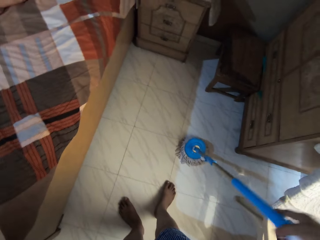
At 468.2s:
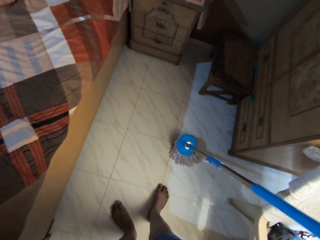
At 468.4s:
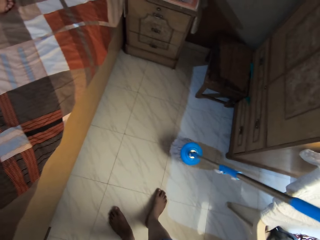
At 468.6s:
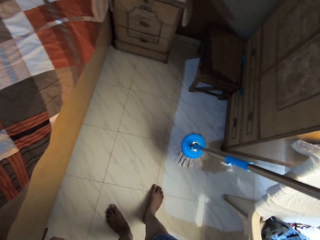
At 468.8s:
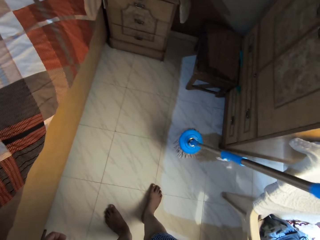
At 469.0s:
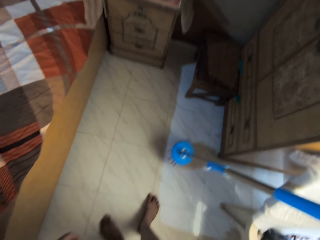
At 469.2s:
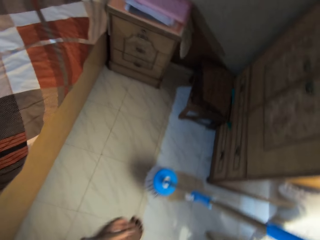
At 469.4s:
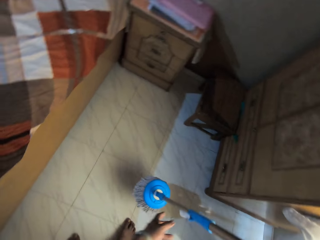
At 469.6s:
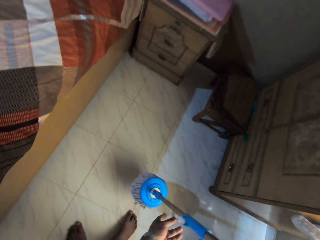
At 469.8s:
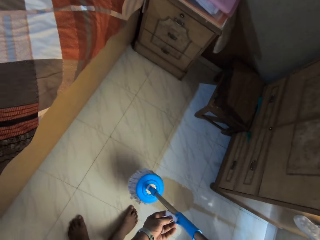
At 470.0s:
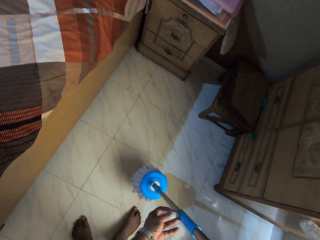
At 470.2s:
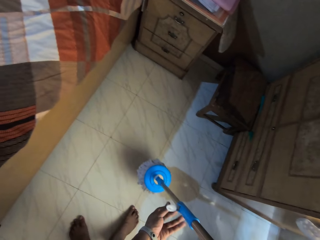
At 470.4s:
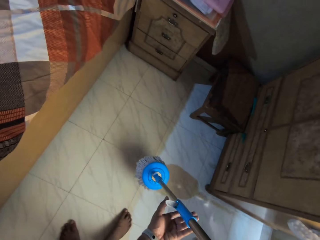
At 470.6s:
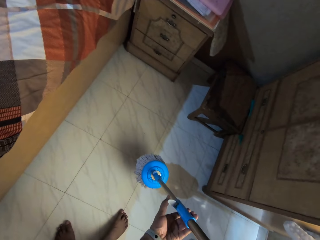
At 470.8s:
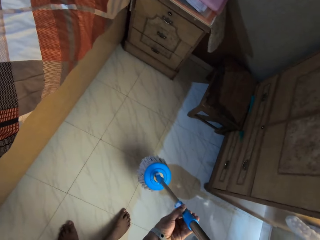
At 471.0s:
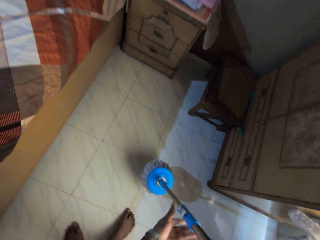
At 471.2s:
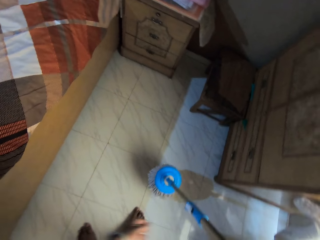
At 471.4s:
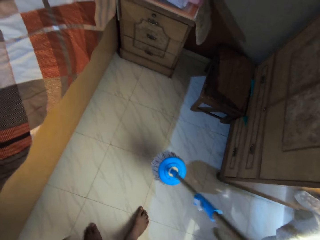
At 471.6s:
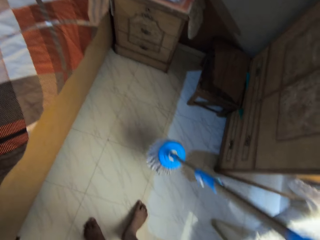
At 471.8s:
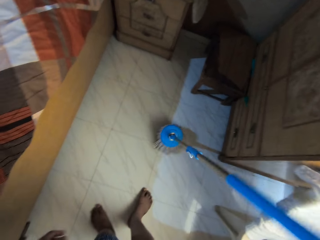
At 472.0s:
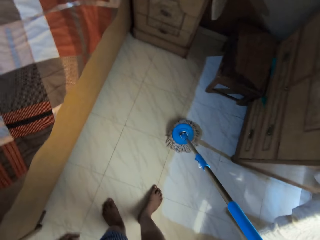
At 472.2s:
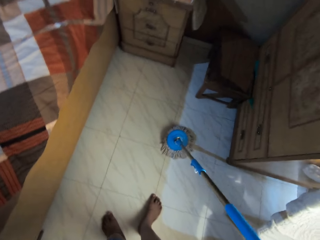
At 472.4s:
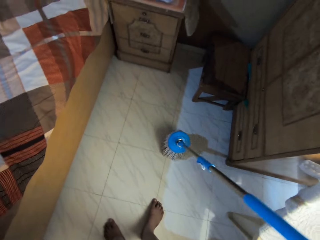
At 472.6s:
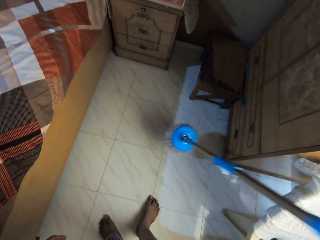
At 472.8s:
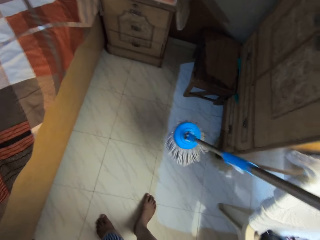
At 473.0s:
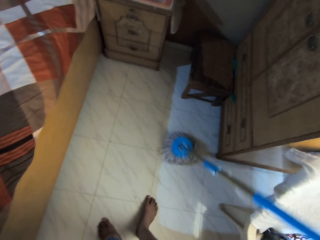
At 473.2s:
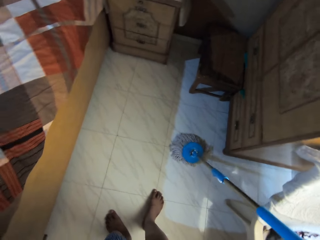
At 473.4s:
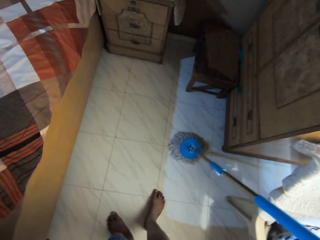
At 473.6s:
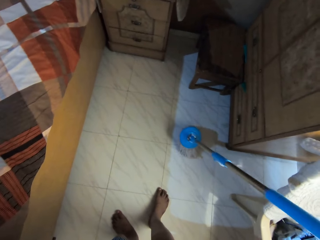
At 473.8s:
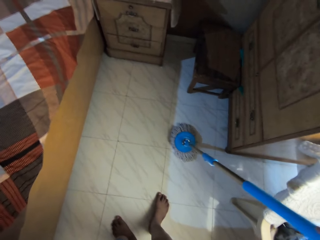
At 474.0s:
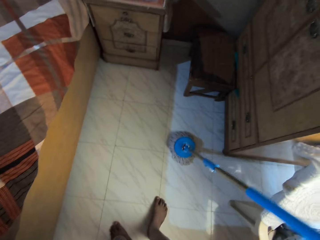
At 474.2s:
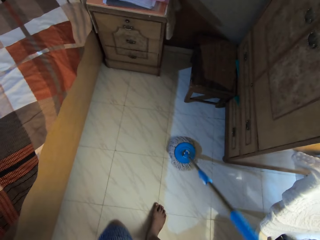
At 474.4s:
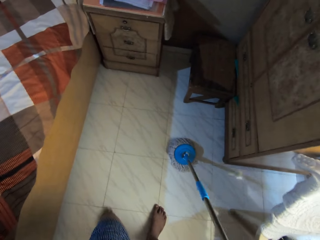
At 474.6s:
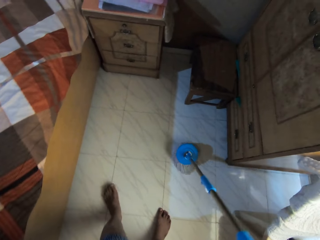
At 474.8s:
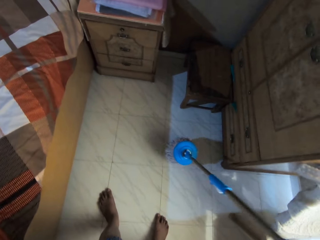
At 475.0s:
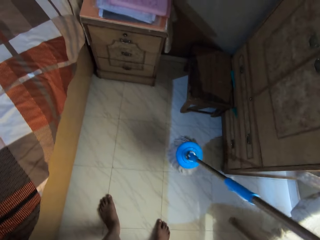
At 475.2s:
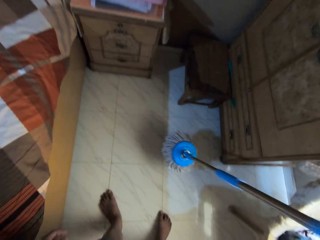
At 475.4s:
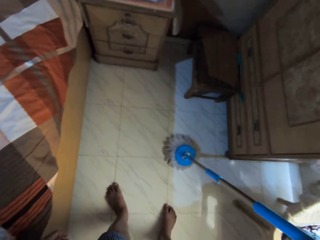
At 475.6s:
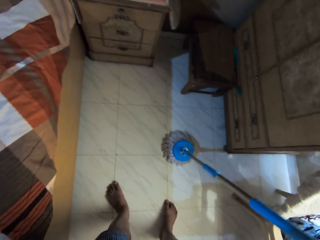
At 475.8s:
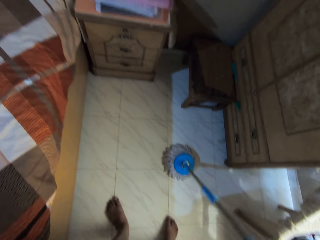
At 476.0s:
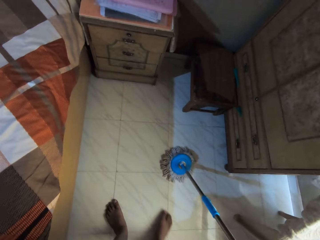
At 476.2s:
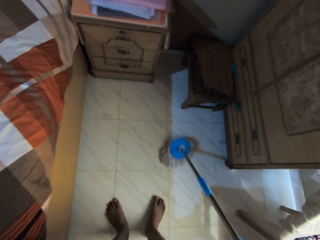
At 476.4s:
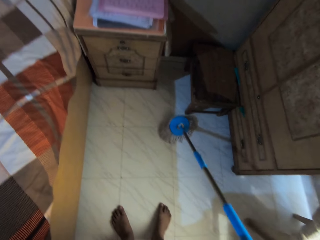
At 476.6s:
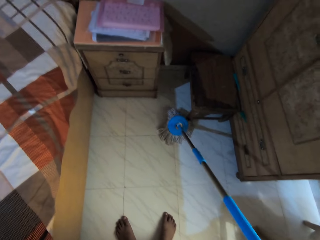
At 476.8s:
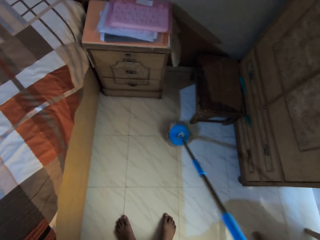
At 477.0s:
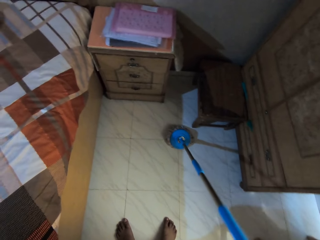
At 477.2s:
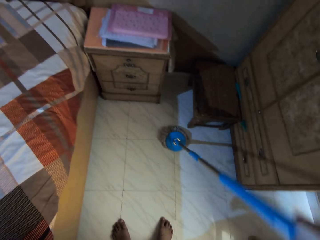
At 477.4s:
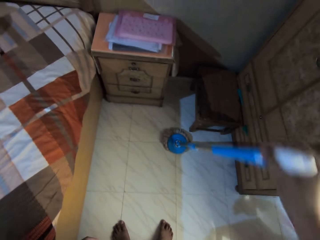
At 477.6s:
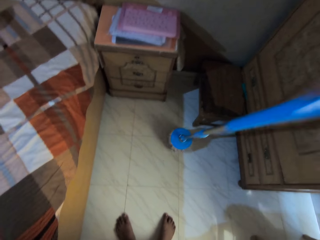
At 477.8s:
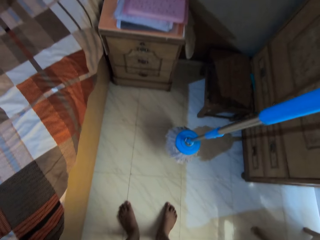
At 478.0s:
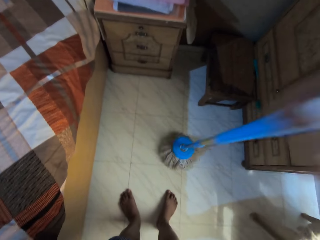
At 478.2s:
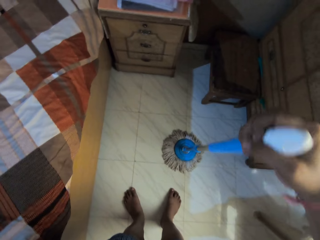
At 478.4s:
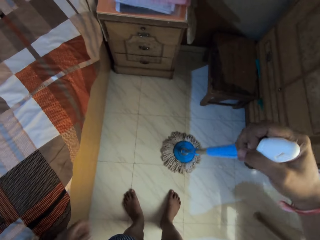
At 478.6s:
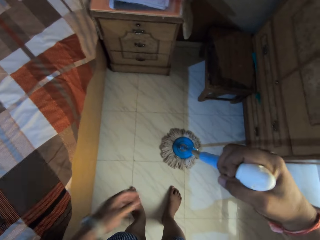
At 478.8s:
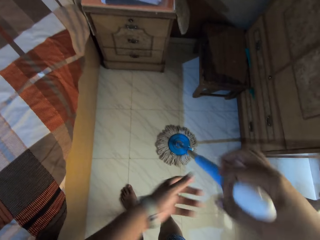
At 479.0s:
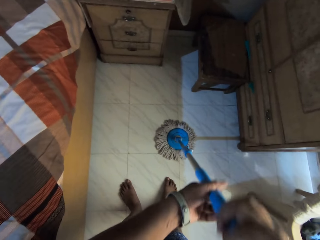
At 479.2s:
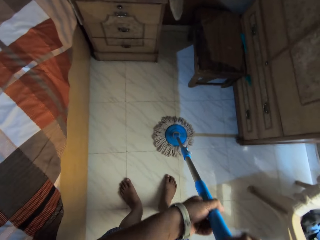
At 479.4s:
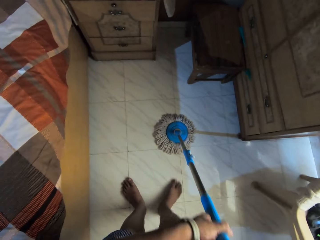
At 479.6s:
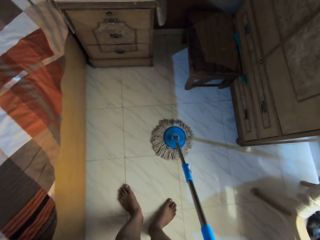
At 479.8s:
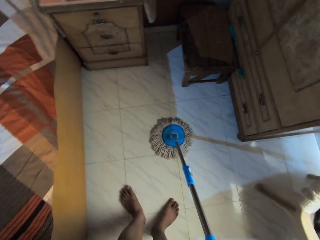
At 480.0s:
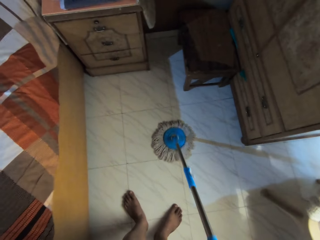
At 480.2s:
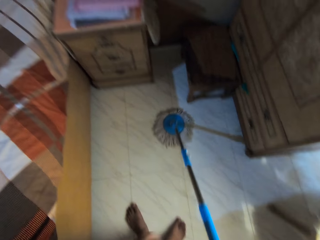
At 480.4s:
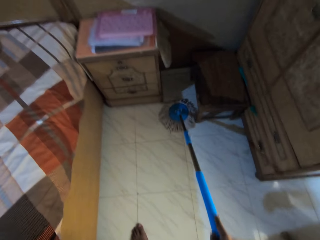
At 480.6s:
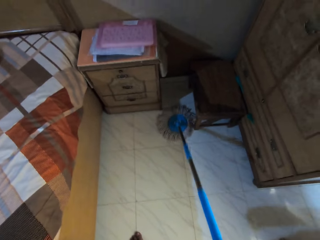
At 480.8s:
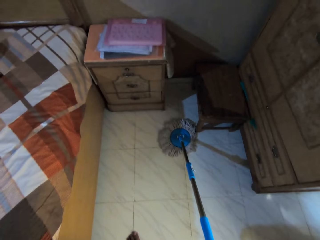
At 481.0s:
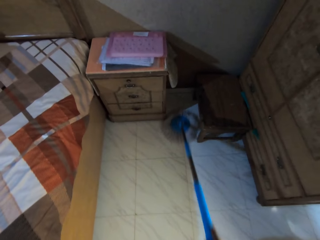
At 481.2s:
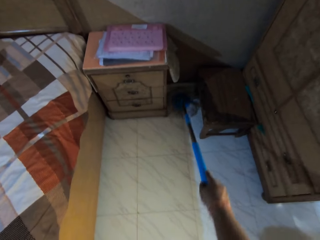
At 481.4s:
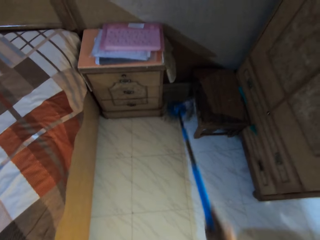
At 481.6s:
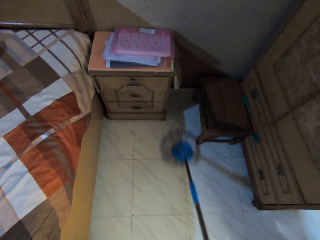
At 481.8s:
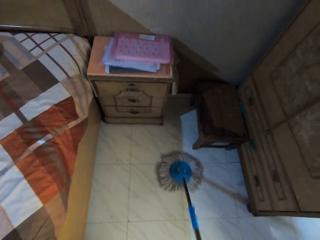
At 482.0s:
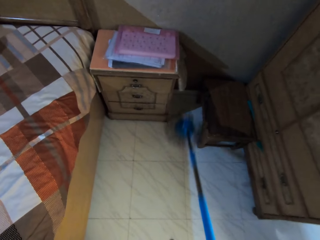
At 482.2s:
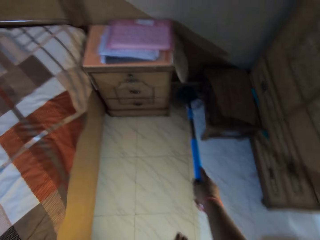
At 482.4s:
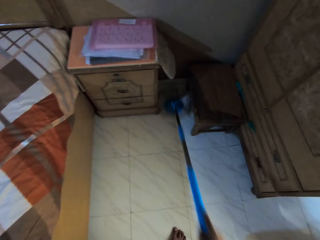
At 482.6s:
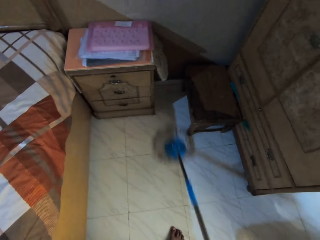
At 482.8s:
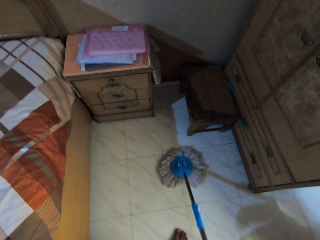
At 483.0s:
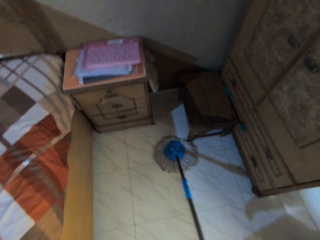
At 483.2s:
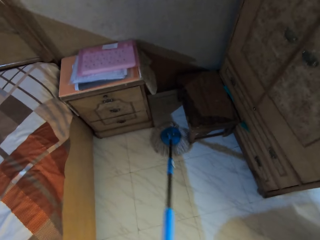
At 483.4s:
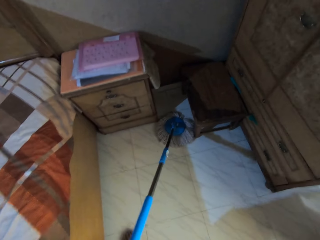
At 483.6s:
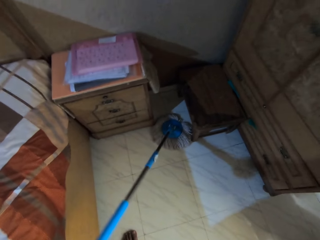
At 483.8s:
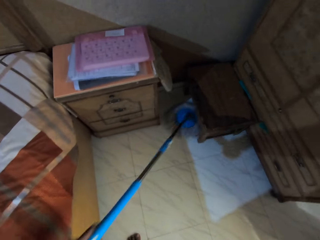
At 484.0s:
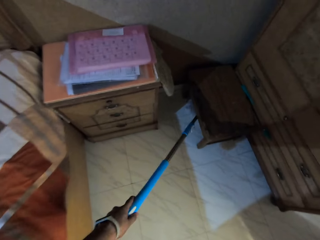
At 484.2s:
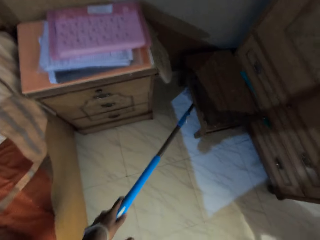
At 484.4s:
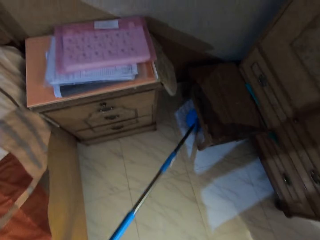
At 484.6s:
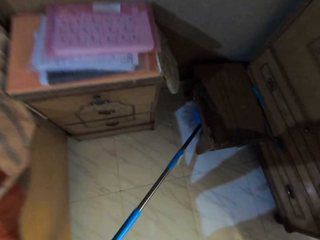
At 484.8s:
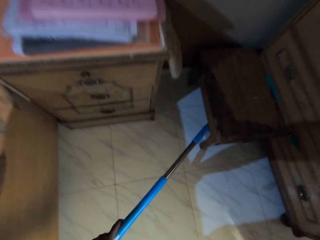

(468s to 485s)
The camera wearer picks the mop stick from the floor with his right hand. He adjusts the mop stick in his right hand with the mop stick's handle with his left hand. He adjusts a lock. He places the mop stick on the floor with his right hand. He picks the mop stick from the floor with his right hand. He places the mop stick on the floor with his right hand. He adjusts the mop stick on the floor with his right hand. He picks the mop stick from the floor with his right hand. He places the mop stick on the floor with his right hand. He mops the floor with the mop stick in his right hand. He picks the mop stick from the floor with his right hand. He places the mop stick on the floor with his right hand. He places his left hand on the mop stick in his right hand. He mops the floor with the mop stick in his right hand.

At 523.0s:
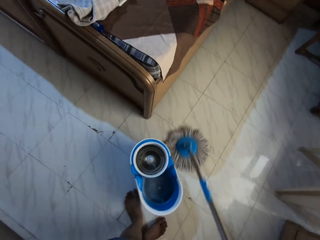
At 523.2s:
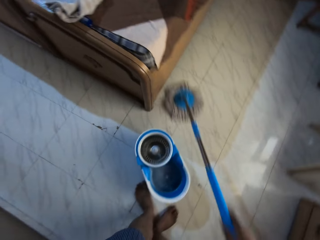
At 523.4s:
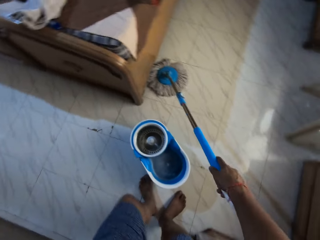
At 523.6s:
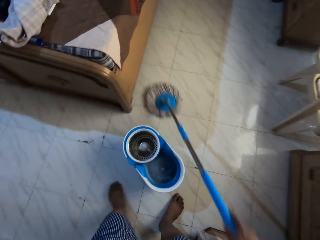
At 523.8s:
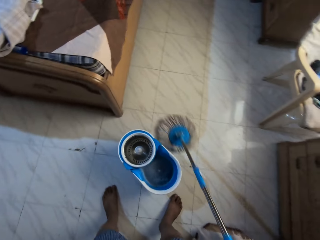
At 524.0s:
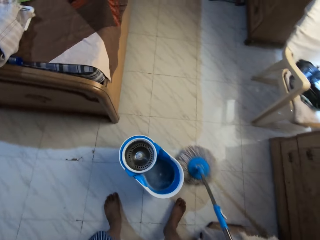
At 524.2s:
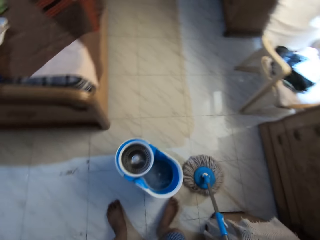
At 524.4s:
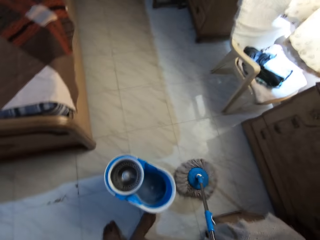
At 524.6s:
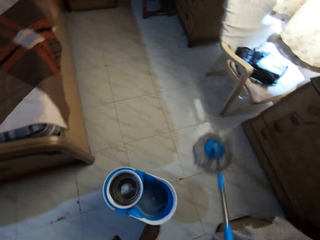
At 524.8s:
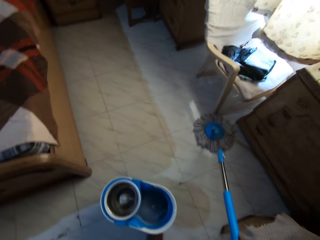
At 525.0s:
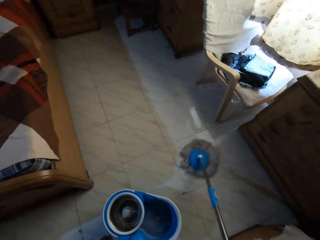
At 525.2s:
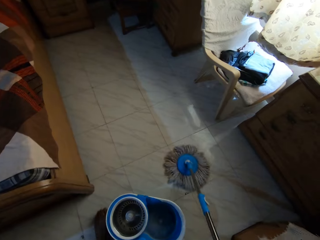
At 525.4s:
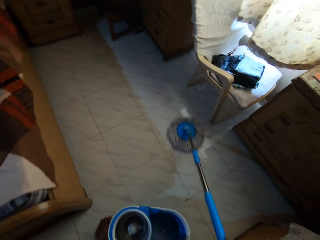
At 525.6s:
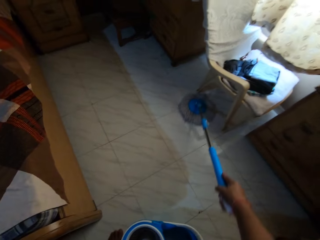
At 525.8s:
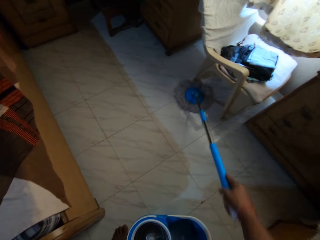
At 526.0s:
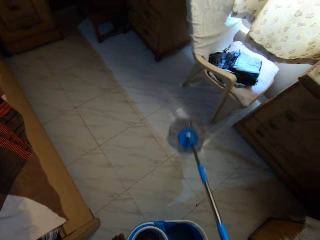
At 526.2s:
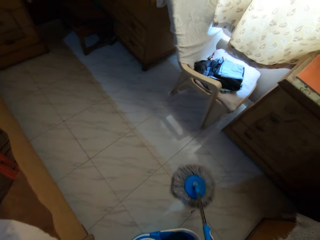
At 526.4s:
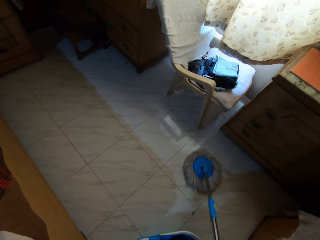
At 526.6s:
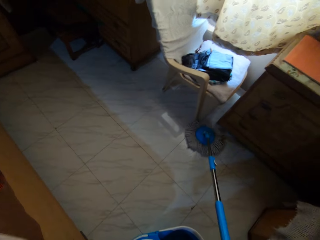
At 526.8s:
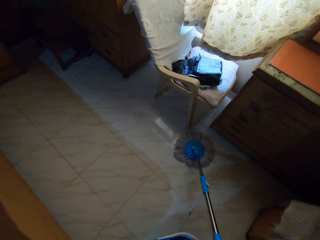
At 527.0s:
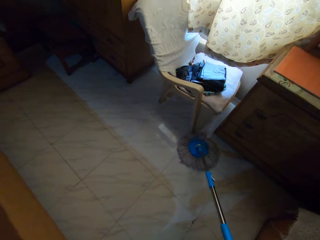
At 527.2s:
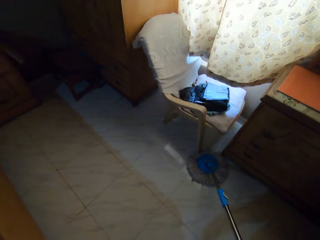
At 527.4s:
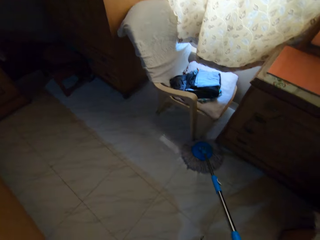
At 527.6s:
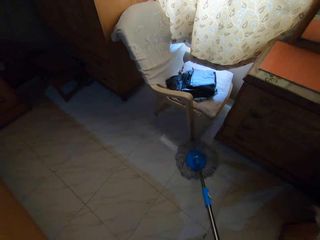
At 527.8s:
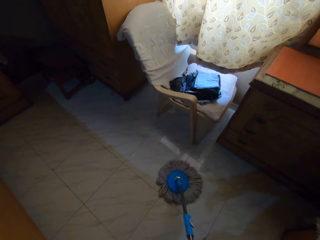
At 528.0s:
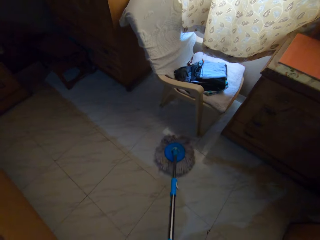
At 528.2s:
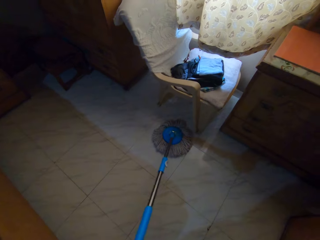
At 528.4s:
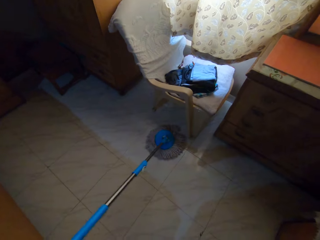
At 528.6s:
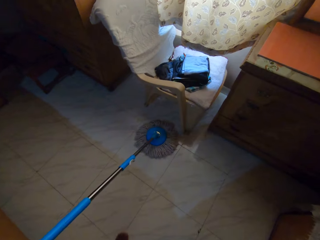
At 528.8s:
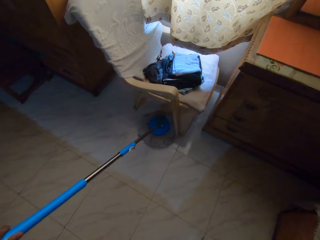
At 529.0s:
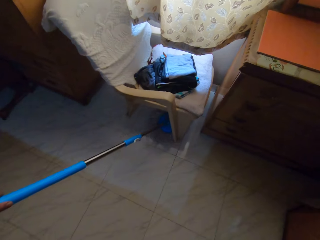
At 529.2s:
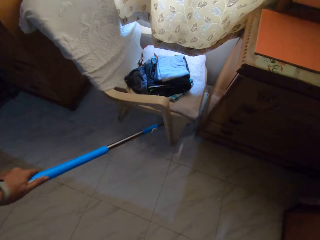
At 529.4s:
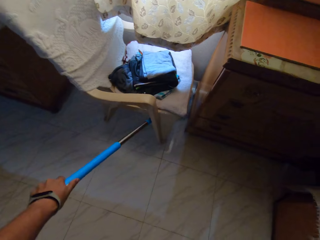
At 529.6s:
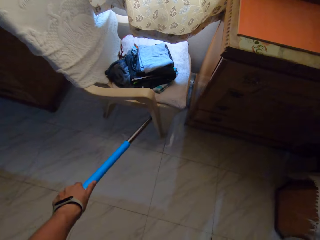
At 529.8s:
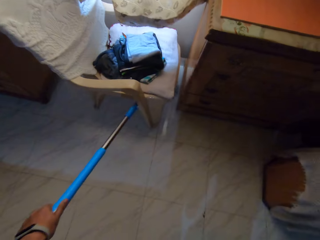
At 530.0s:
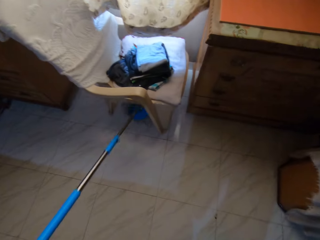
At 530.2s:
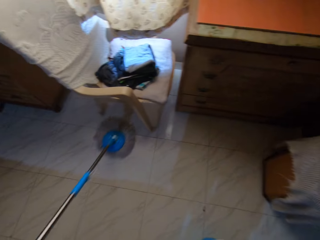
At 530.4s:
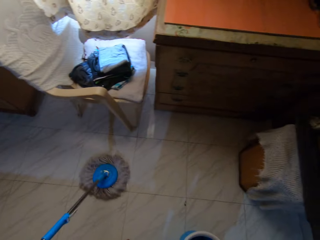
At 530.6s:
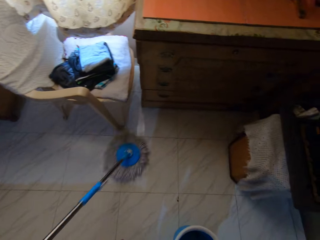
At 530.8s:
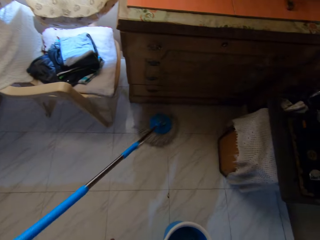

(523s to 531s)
The camera wearer cleans the floor with a mop. He mops the floor with the mop stick in his left hand.
